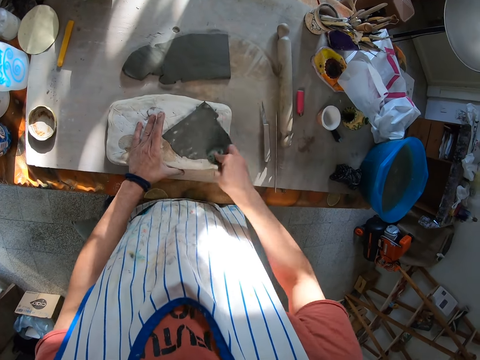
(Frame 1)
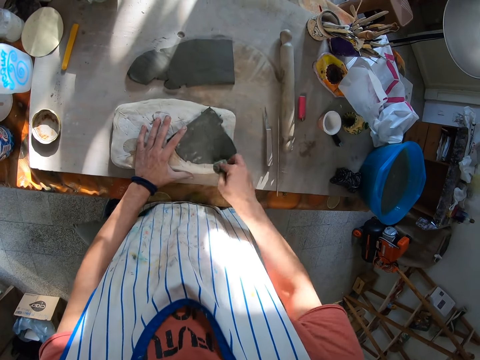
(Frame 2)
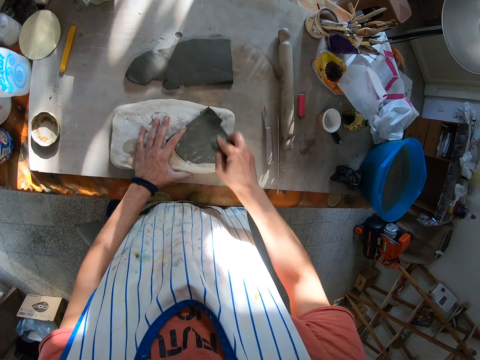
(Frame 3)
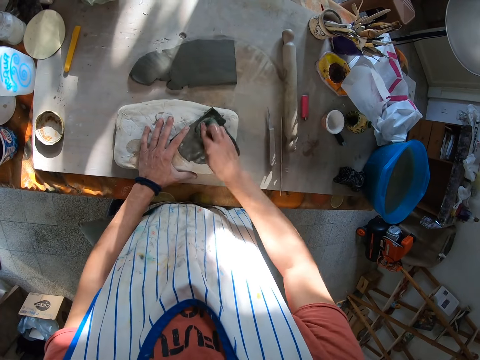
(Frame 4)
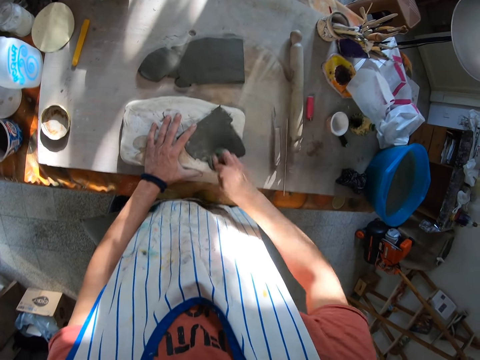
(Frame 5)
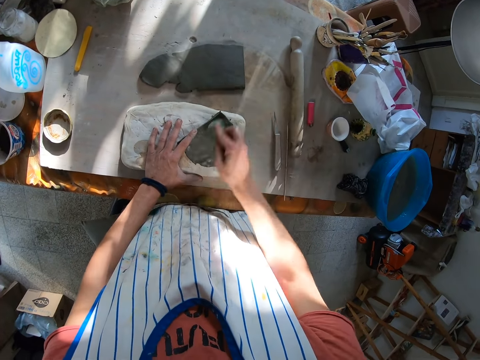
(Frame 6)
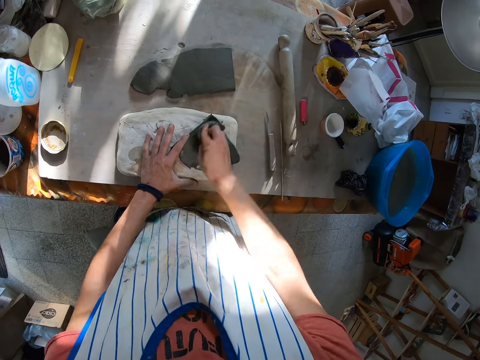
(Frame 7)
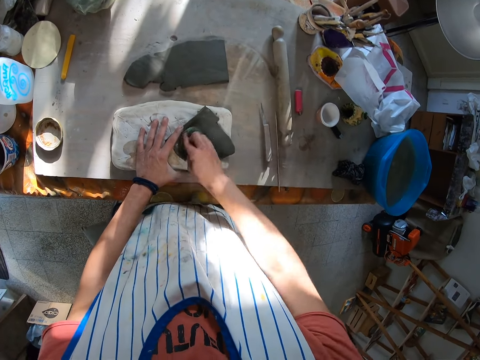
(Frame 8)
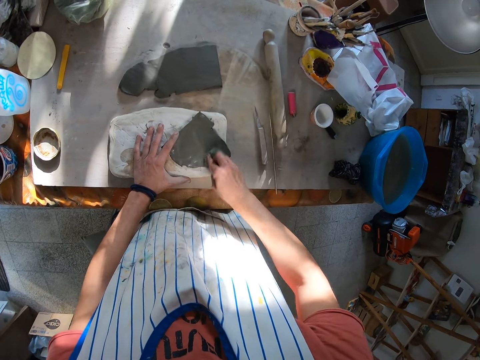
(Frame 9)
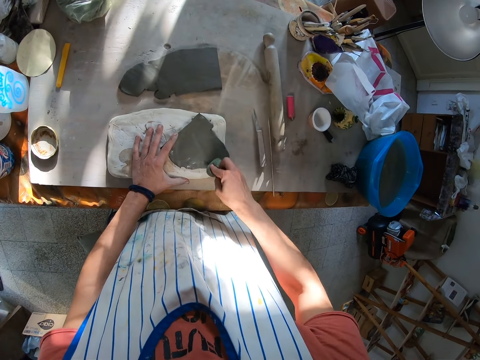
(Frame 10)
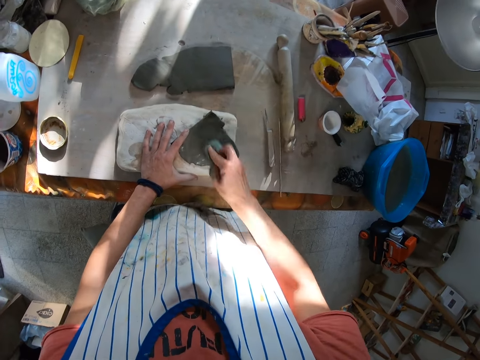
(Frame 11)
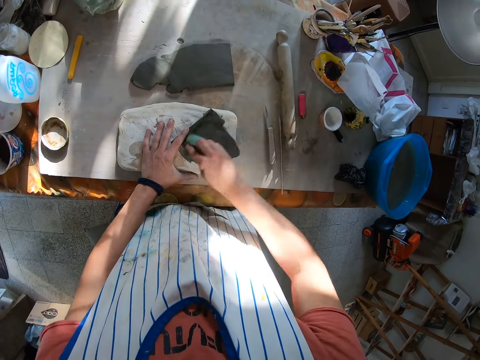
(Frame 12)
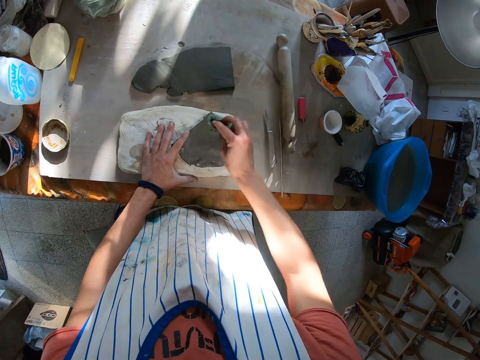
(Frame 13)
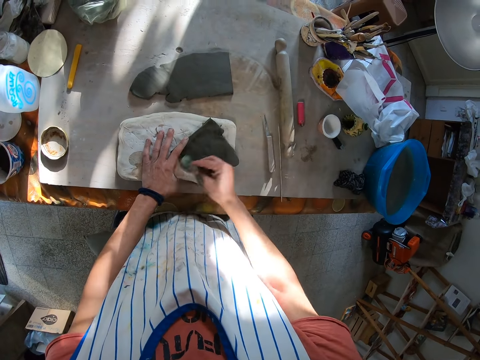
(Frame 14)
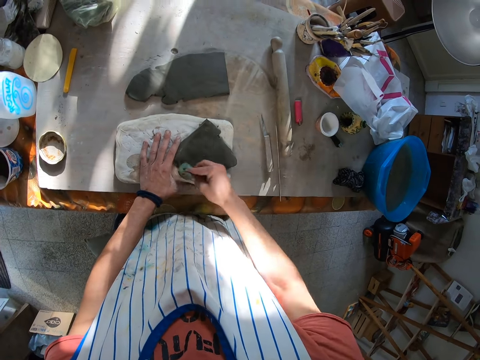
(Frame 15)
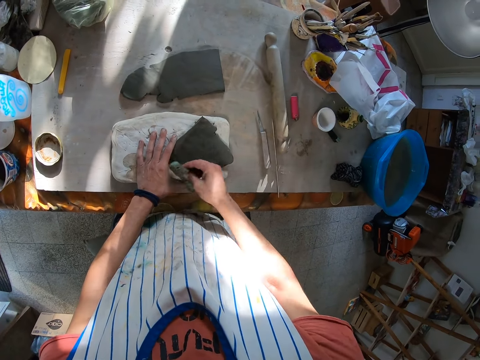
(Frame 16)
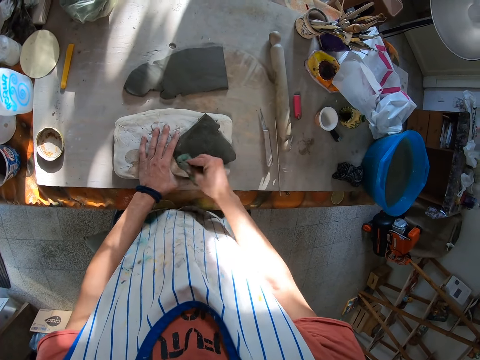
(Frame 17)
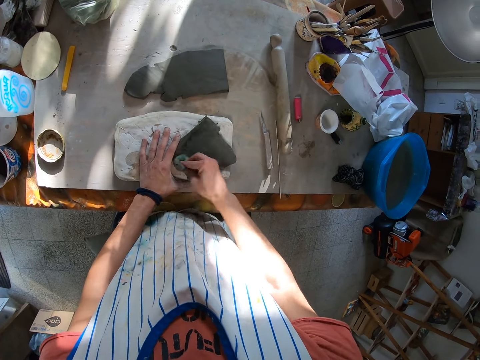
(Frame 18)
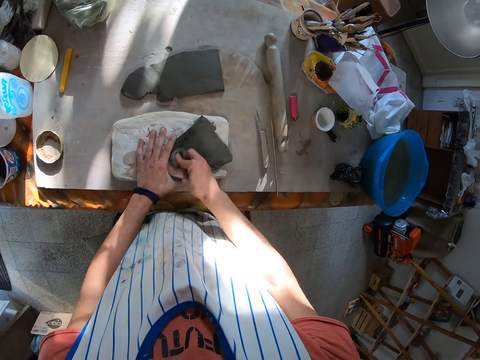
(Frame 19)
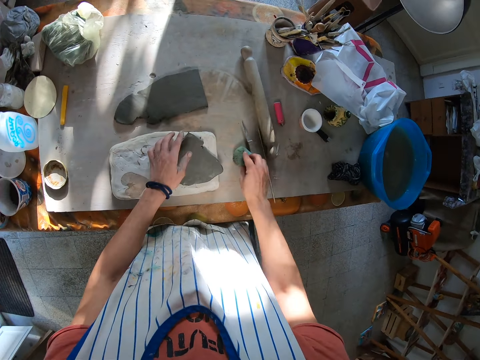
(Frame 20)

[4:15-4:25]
The camera wearer puts the sponge down.

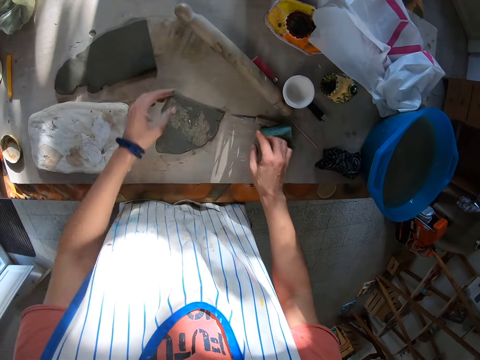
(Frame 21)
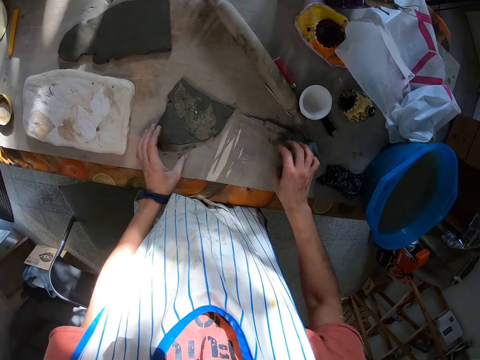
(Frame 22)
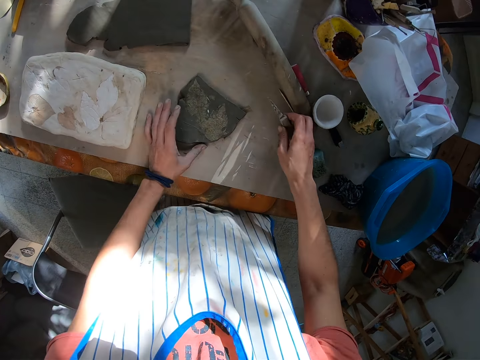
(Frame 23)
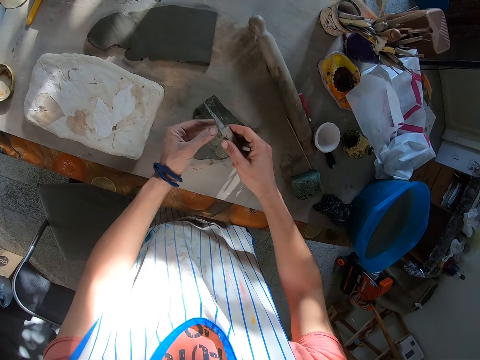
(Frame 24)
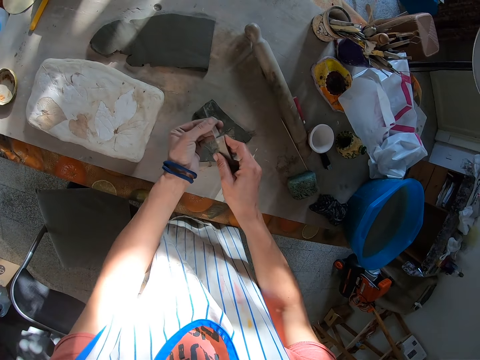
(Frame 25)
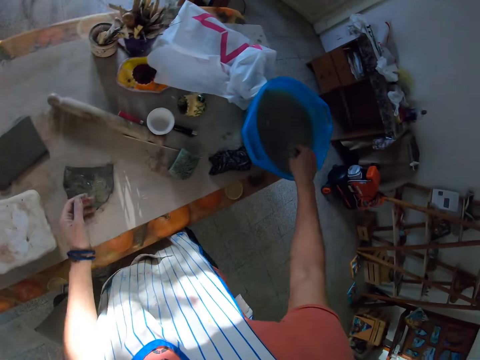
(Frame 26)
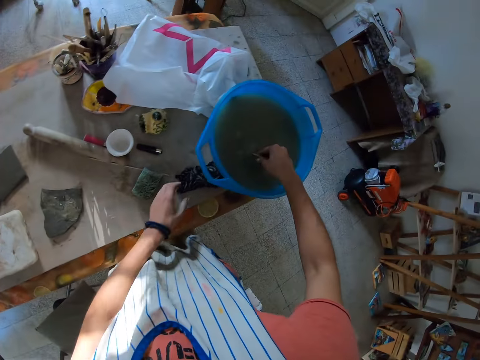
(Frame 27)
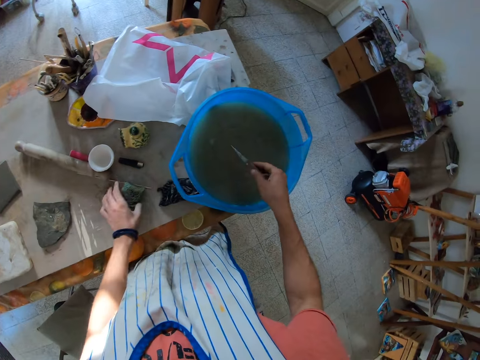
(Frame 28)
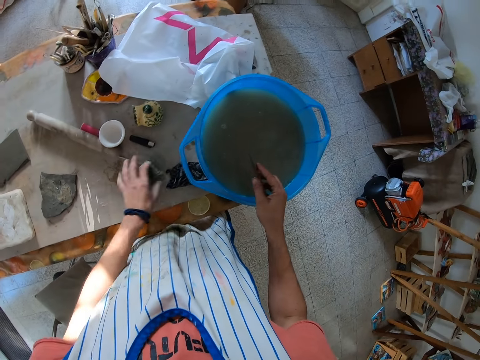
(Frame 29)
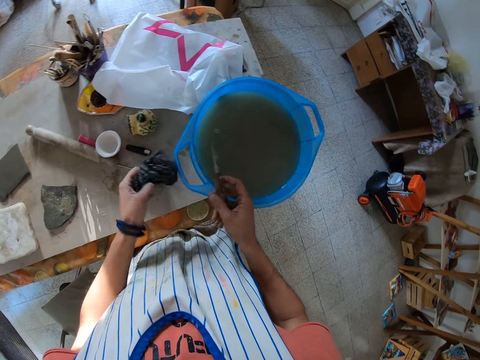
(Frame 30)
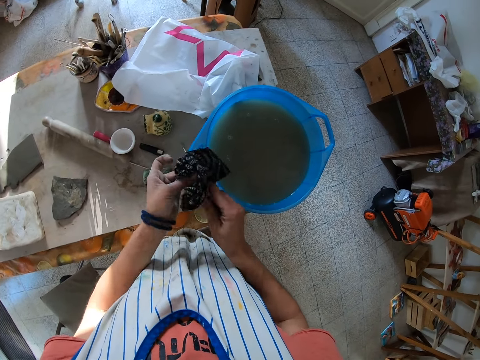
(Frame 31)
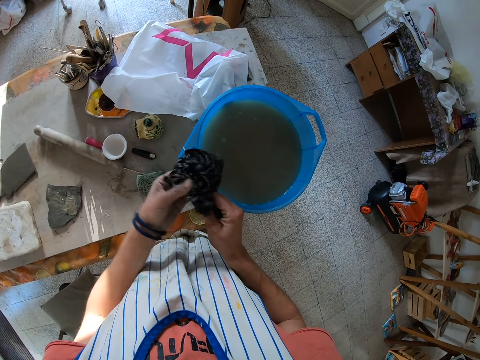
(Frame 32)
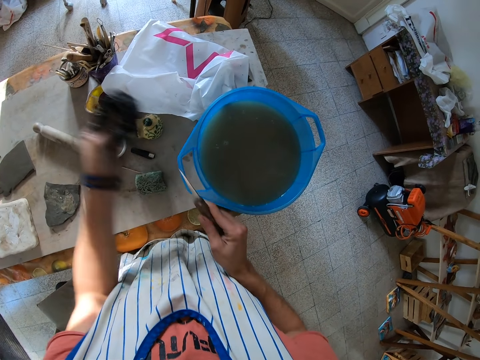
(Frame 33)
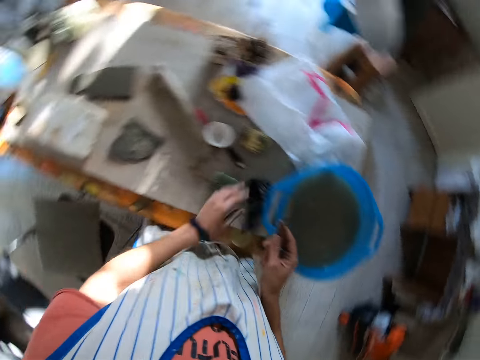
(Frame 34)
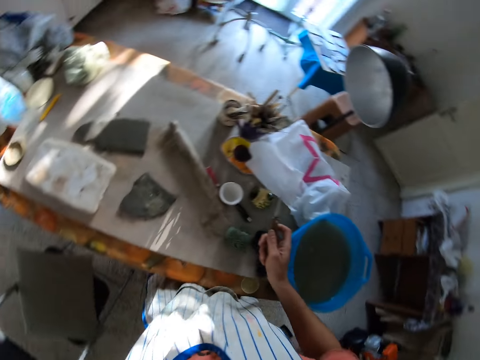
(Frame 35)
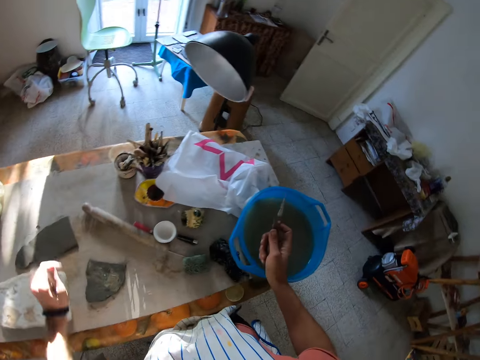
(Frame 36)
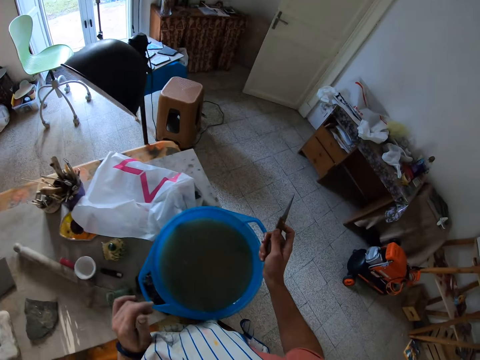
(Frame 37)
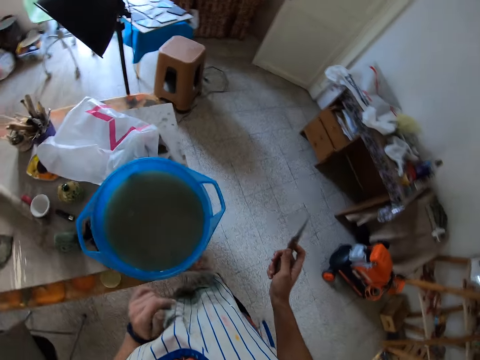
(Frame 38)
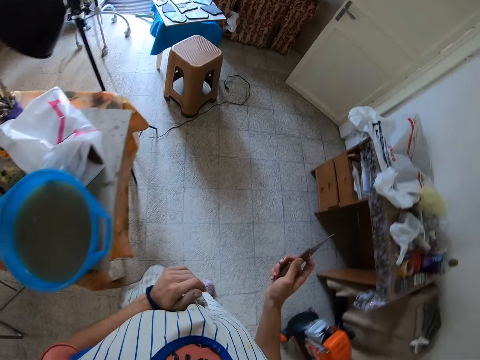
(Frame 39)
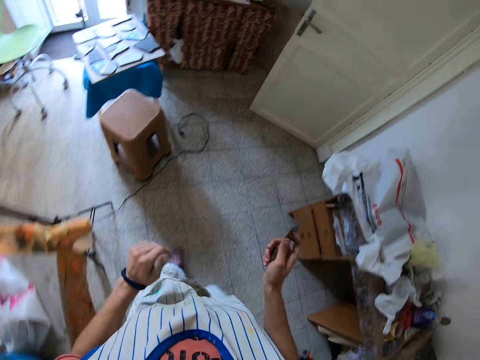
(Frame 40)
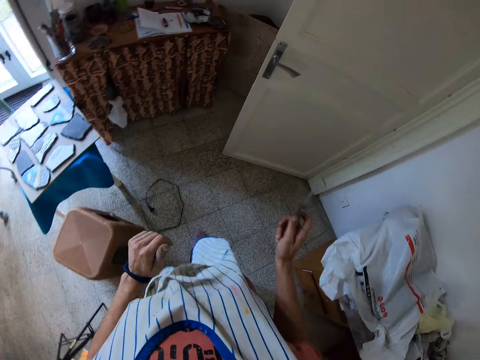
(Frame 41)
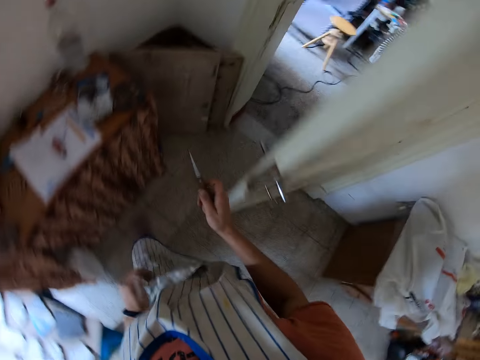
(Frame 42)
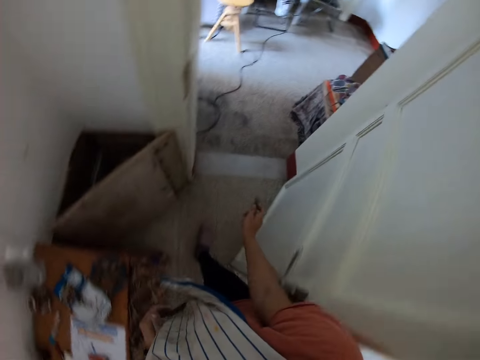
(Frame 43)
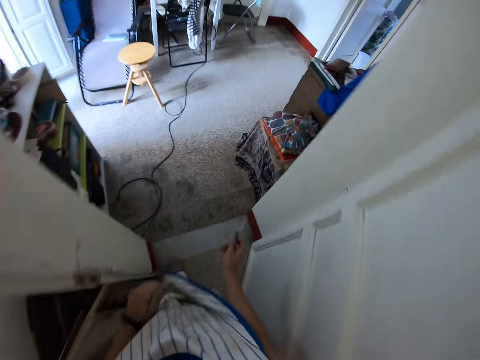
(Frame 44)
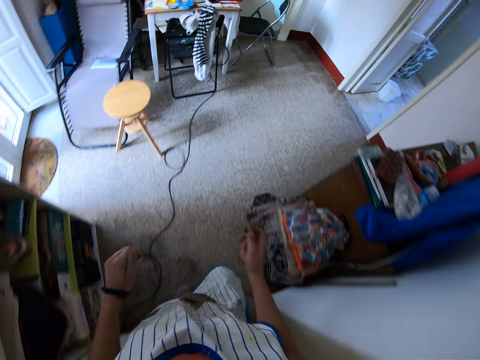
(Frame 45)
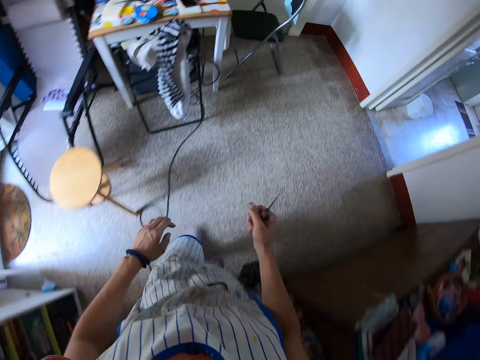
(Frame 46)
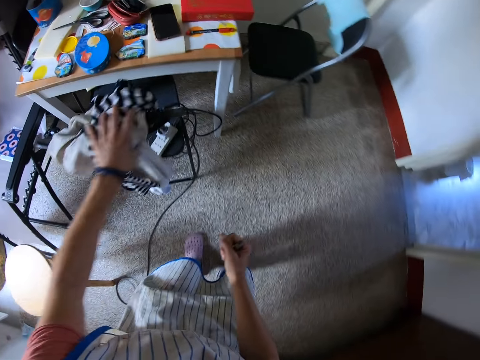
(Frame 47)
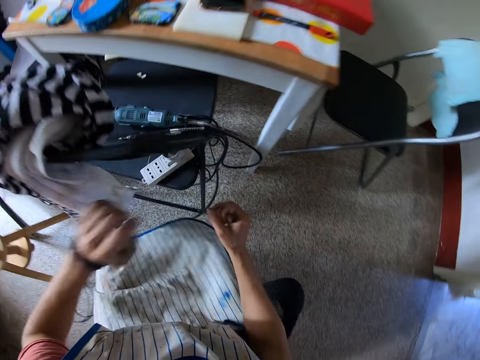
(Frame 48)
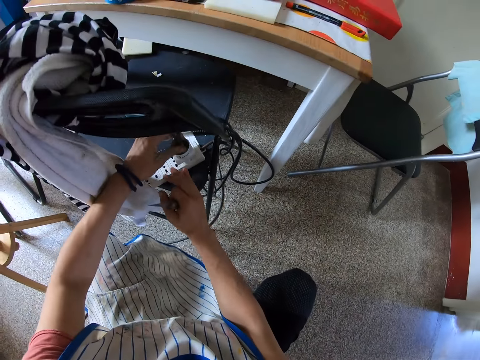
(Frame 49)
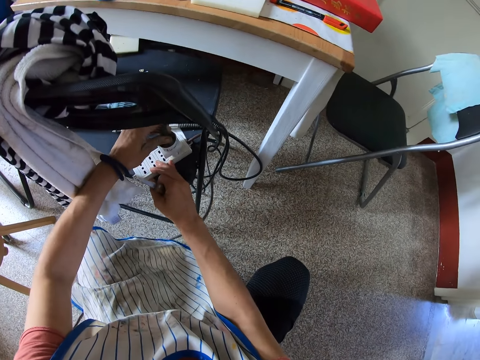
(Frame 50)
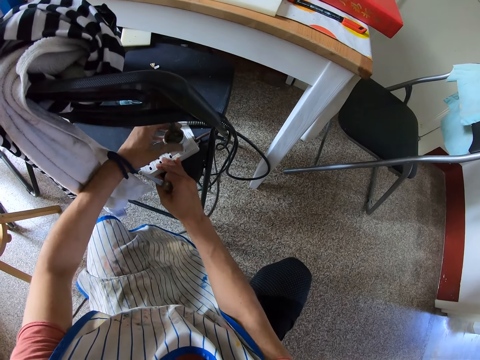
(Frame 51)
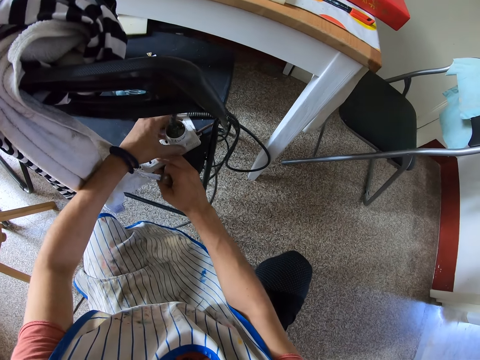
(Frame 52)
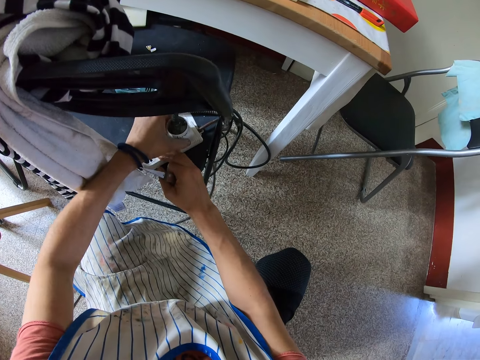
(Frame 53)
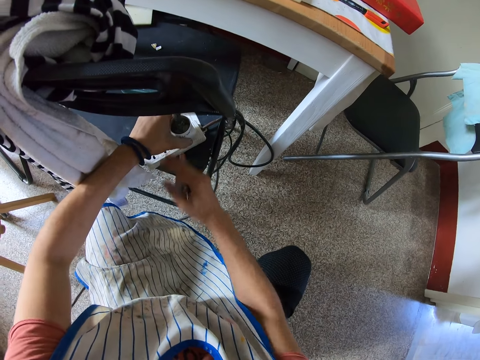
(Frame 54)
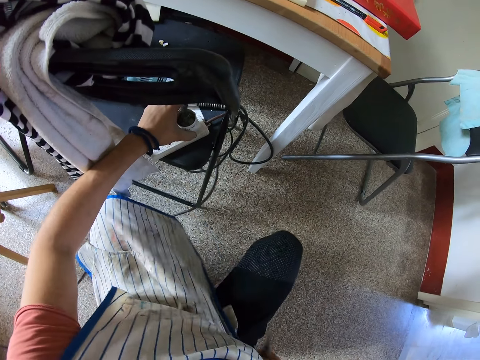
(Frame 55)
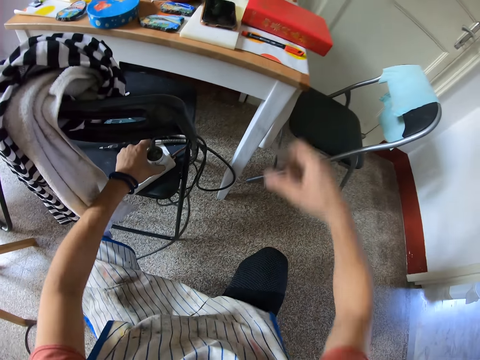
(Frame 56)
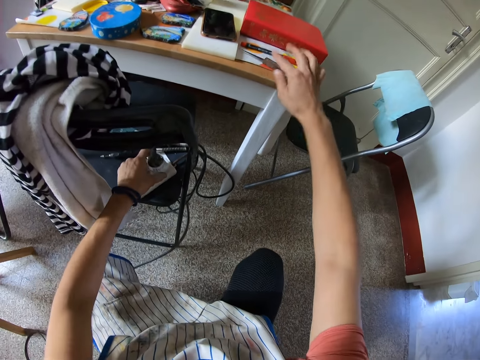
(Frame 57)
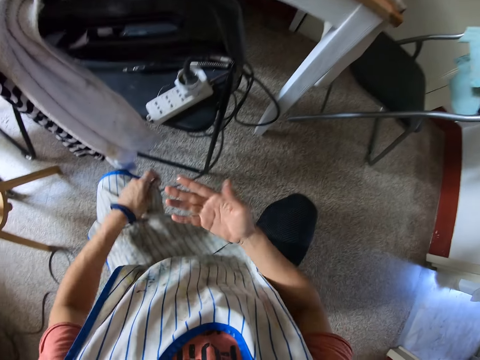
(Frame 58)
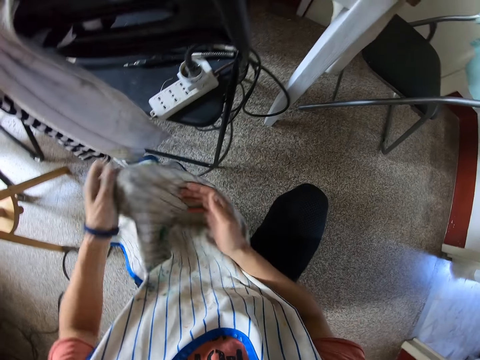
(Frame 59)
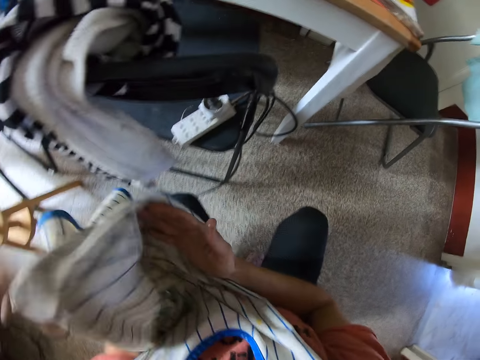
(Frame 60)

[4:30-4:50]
The camera wearer picks the knife from the table with her right hand. They clean the knife with her left hand. They rinse the knife inside the bowl of water with her right hand. They move the rag on the table with her left hand. They move the foam from the table with her left hand. They pick the rag from the table with her left hand. They clean the knife with the rag in her left hand. They drop the rag on the table with her left hand. They walk around. They move a sweater on a chair with her left hand. They hold the clothes. They move a charger in an extension on a floor with her left hand. They touch the charger from the socket. They shake the charger in the extension box with his left hand. They pull the charger. They clean his right hand with his apron. They drop the potter's knife in his right hand on the table. They hold the apron with his left hand.
